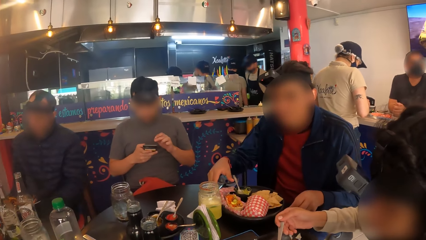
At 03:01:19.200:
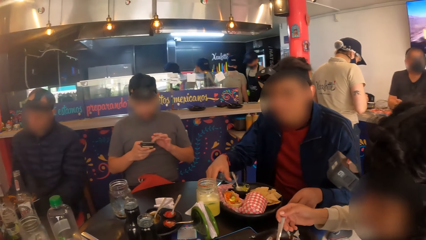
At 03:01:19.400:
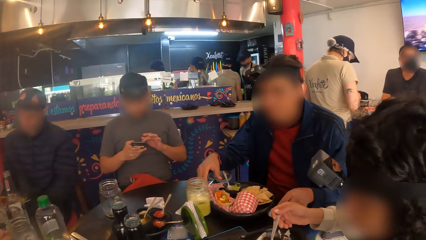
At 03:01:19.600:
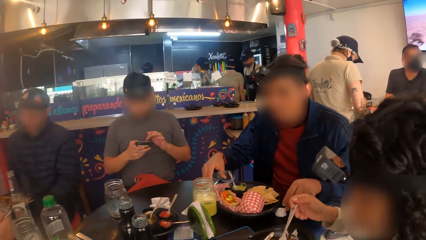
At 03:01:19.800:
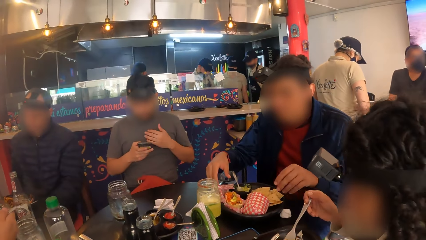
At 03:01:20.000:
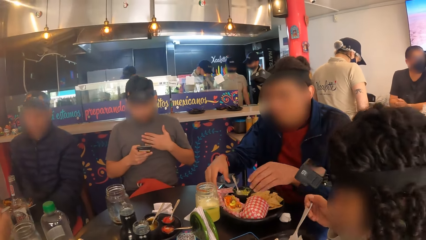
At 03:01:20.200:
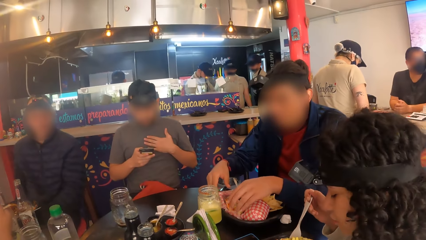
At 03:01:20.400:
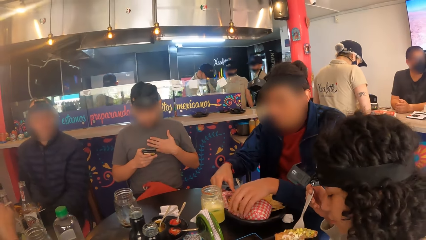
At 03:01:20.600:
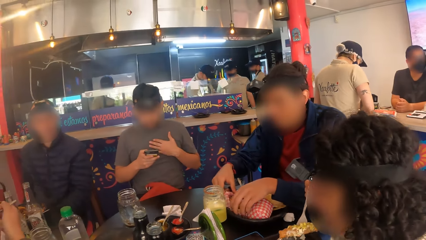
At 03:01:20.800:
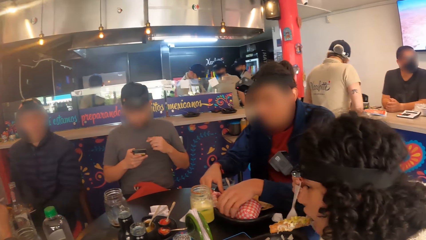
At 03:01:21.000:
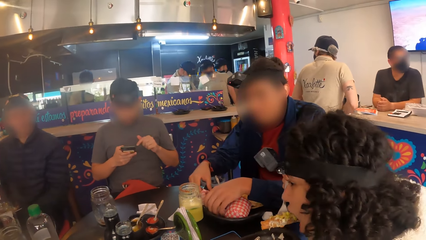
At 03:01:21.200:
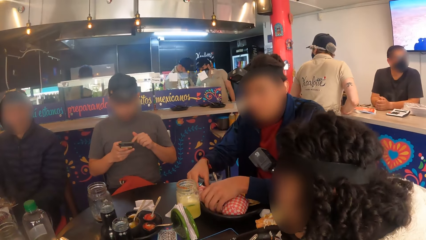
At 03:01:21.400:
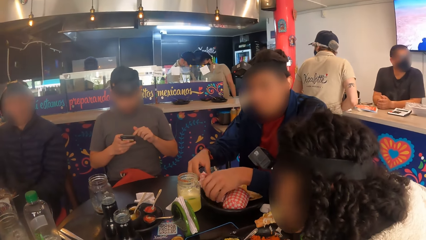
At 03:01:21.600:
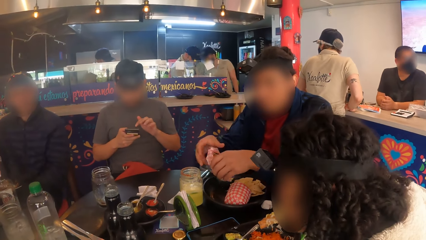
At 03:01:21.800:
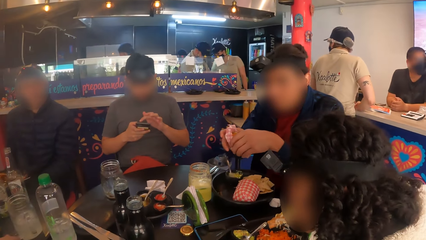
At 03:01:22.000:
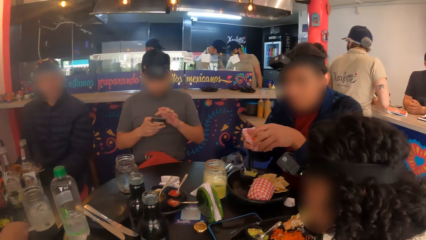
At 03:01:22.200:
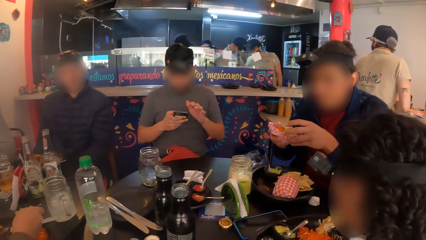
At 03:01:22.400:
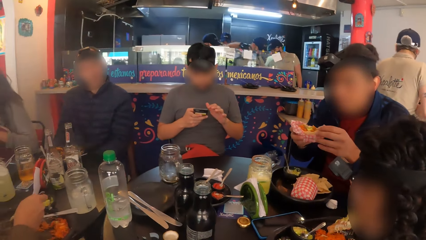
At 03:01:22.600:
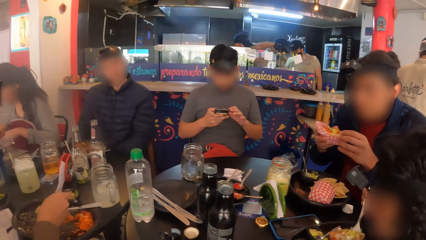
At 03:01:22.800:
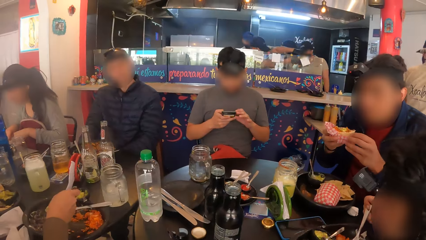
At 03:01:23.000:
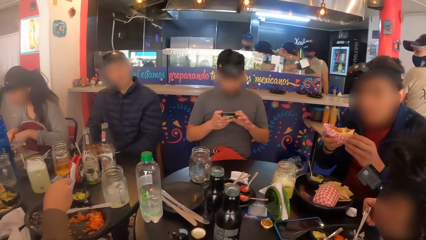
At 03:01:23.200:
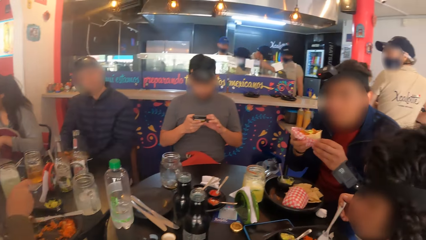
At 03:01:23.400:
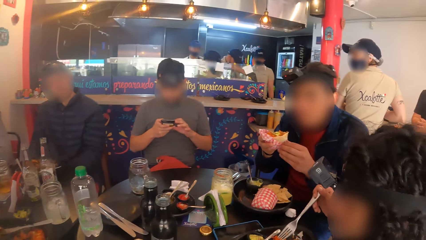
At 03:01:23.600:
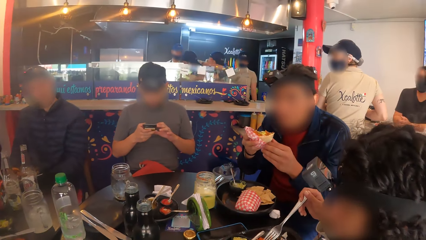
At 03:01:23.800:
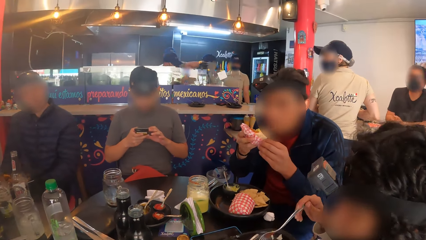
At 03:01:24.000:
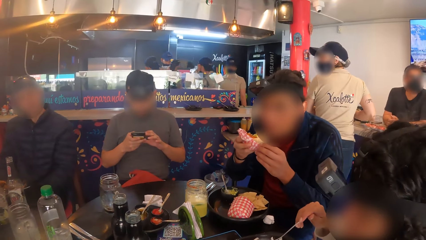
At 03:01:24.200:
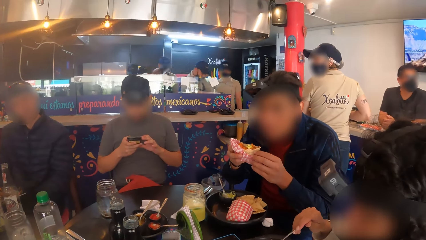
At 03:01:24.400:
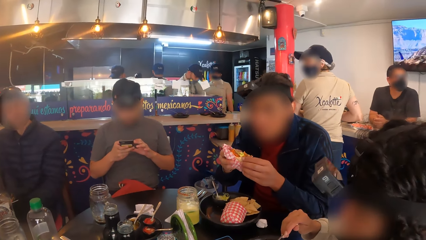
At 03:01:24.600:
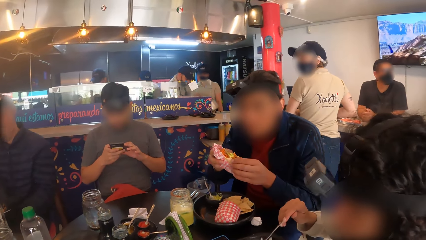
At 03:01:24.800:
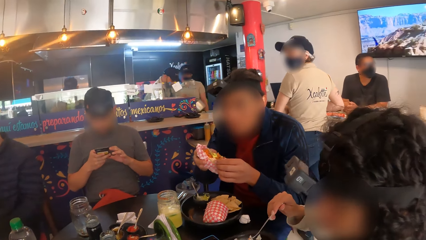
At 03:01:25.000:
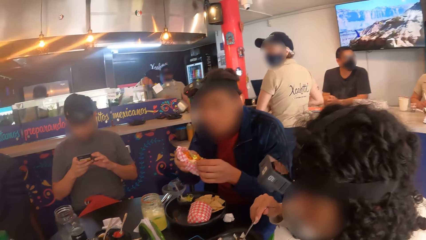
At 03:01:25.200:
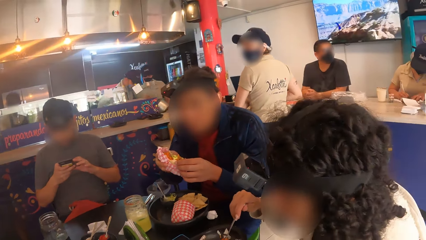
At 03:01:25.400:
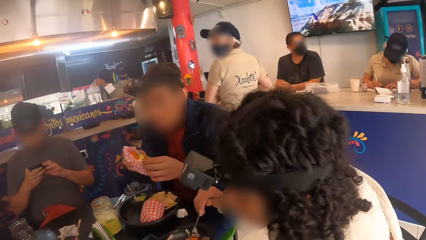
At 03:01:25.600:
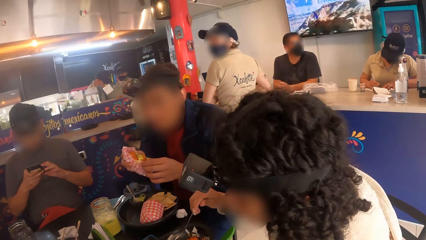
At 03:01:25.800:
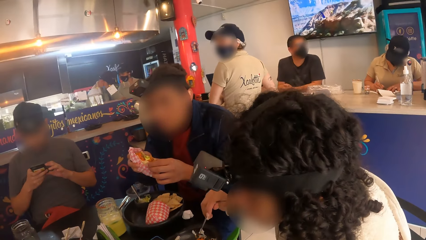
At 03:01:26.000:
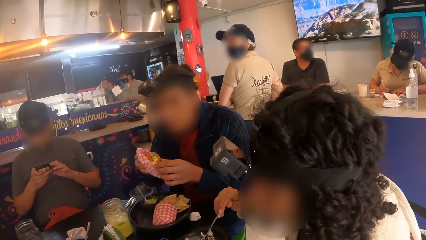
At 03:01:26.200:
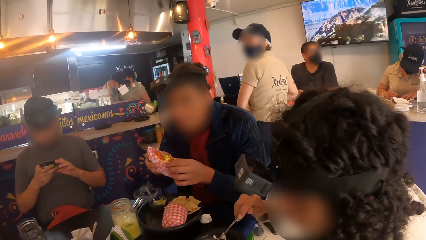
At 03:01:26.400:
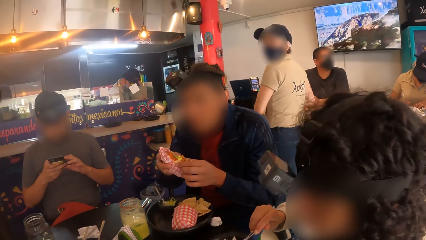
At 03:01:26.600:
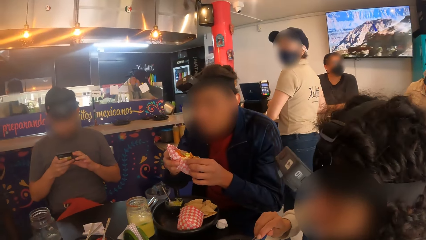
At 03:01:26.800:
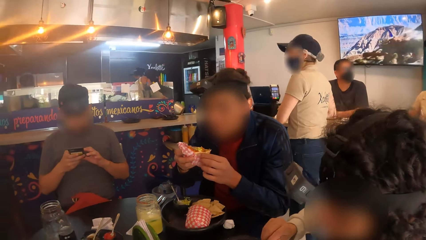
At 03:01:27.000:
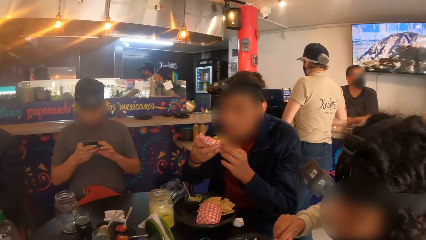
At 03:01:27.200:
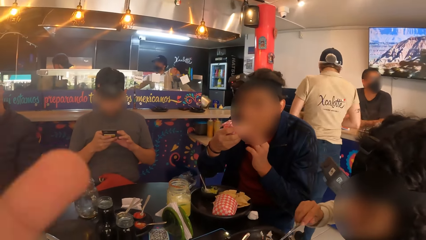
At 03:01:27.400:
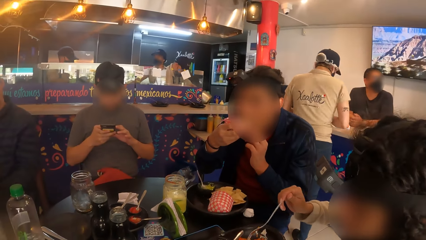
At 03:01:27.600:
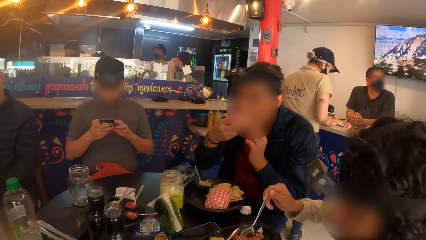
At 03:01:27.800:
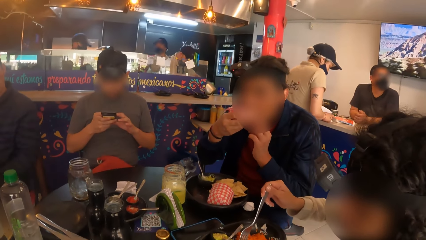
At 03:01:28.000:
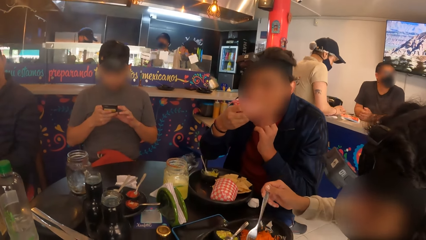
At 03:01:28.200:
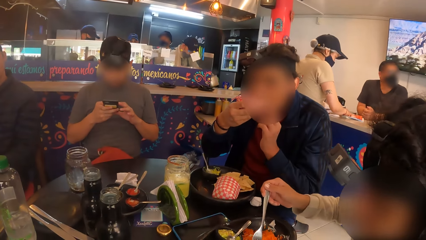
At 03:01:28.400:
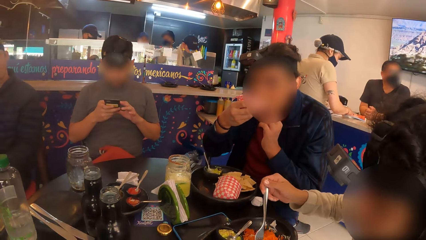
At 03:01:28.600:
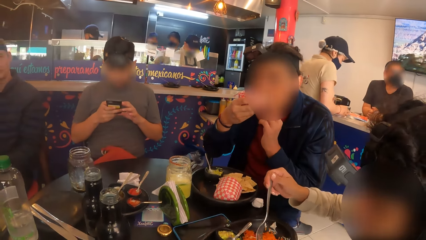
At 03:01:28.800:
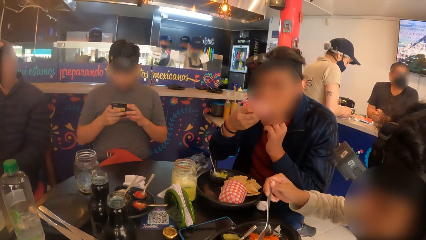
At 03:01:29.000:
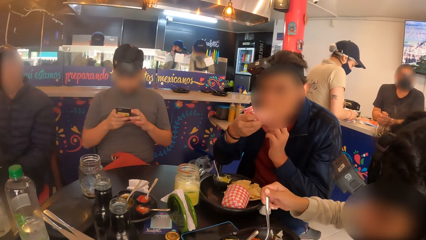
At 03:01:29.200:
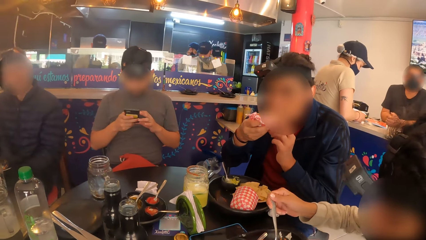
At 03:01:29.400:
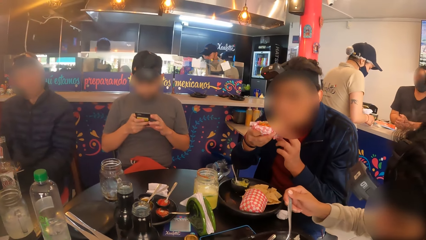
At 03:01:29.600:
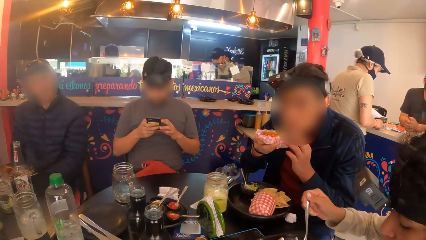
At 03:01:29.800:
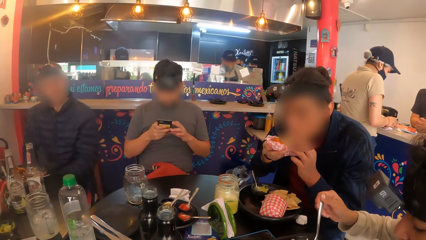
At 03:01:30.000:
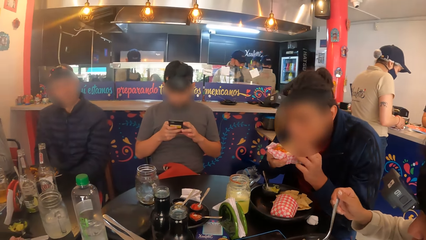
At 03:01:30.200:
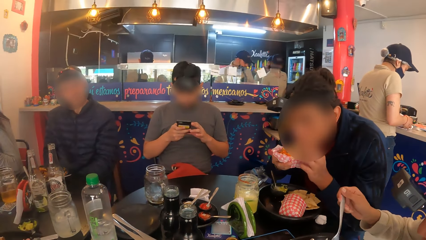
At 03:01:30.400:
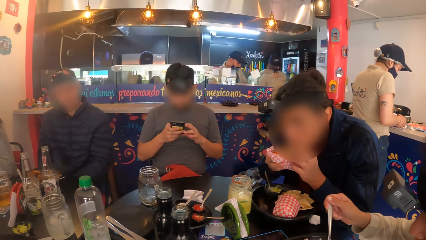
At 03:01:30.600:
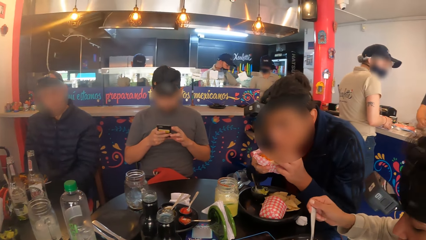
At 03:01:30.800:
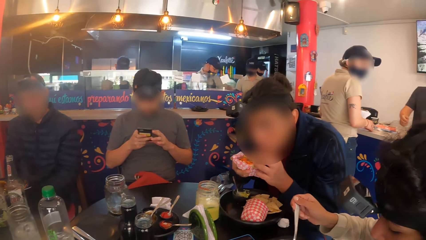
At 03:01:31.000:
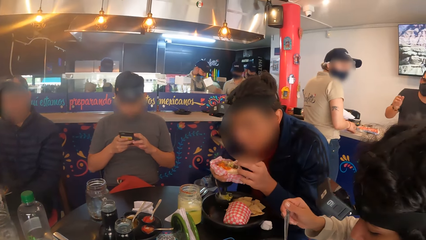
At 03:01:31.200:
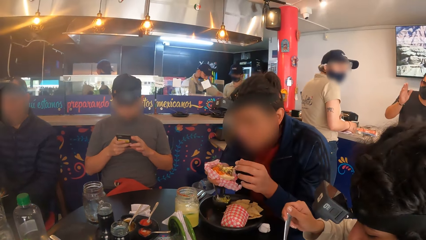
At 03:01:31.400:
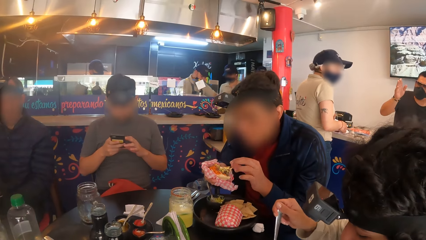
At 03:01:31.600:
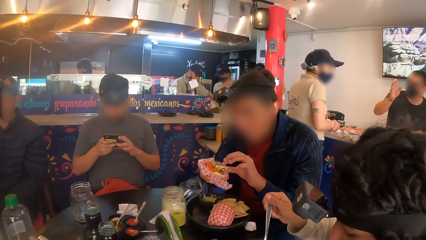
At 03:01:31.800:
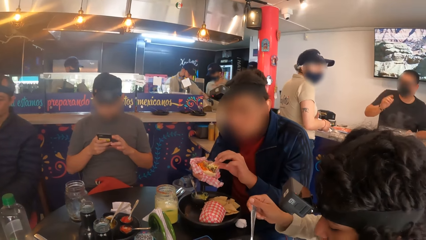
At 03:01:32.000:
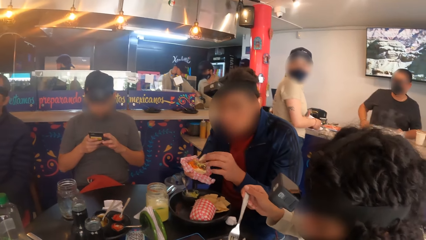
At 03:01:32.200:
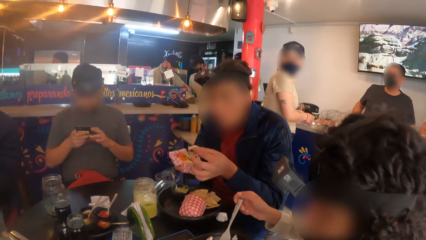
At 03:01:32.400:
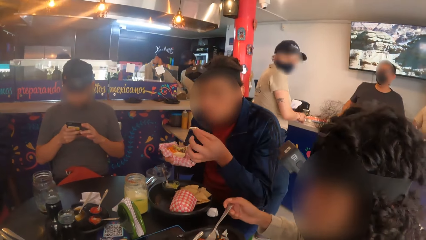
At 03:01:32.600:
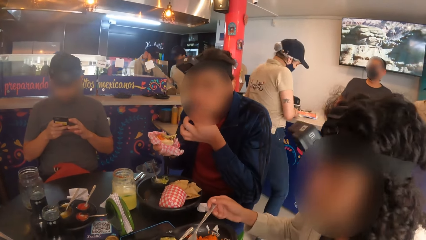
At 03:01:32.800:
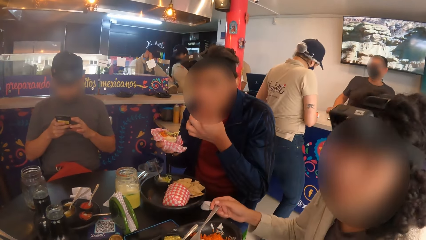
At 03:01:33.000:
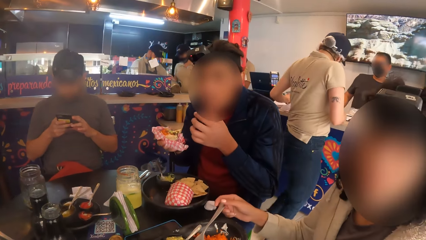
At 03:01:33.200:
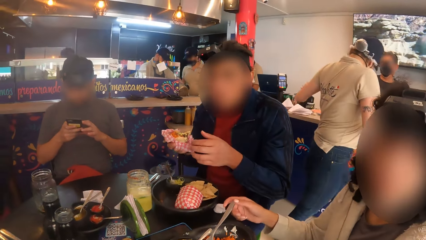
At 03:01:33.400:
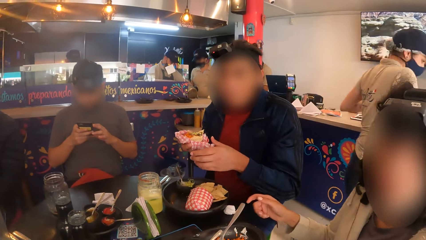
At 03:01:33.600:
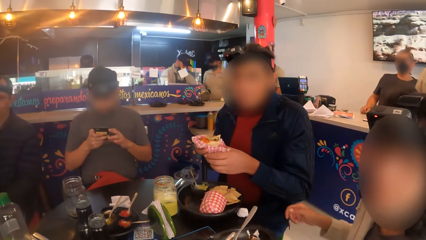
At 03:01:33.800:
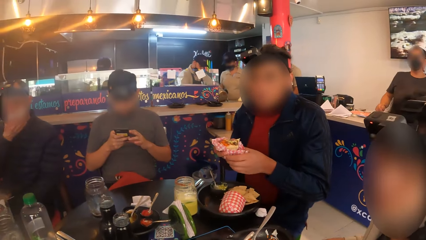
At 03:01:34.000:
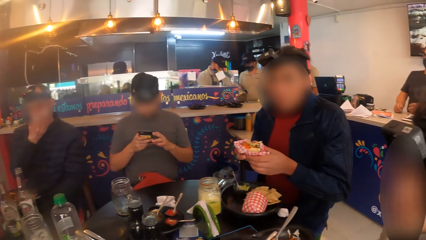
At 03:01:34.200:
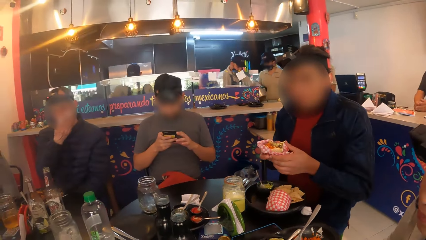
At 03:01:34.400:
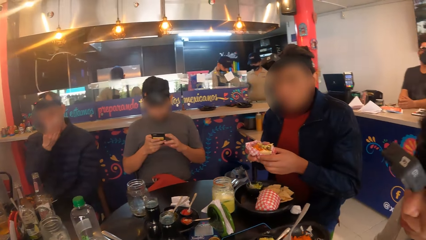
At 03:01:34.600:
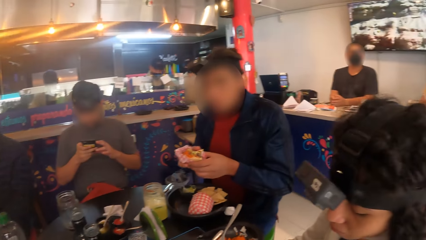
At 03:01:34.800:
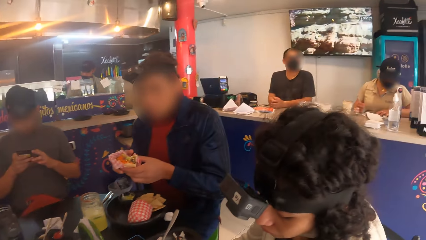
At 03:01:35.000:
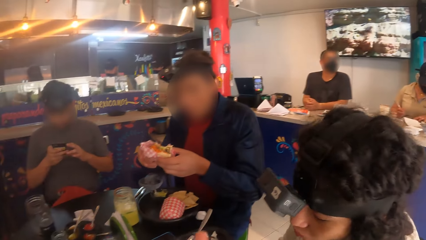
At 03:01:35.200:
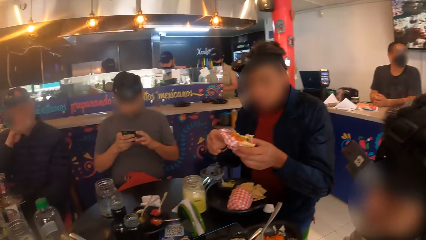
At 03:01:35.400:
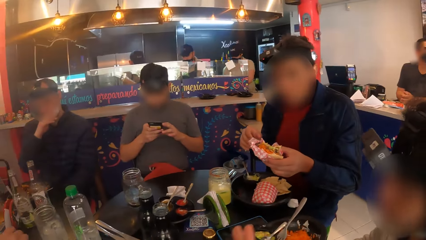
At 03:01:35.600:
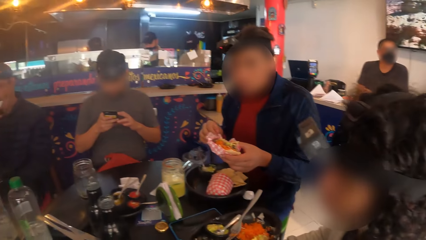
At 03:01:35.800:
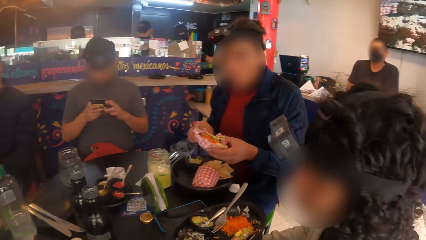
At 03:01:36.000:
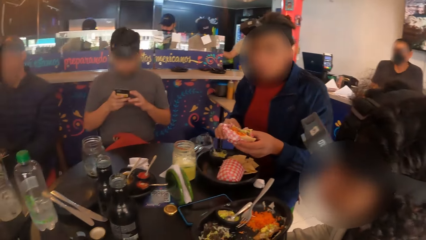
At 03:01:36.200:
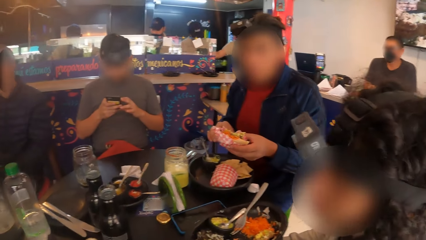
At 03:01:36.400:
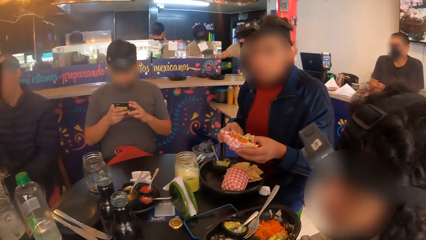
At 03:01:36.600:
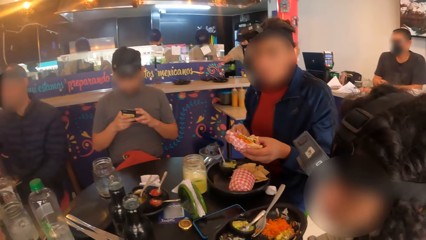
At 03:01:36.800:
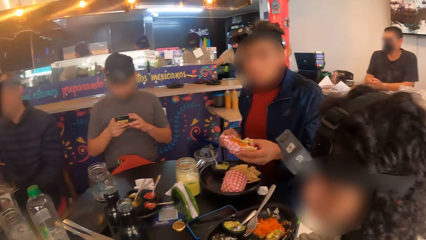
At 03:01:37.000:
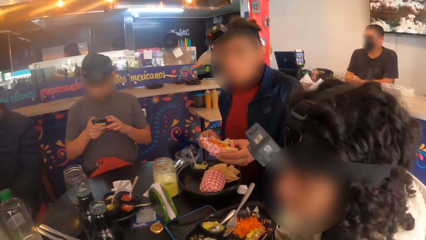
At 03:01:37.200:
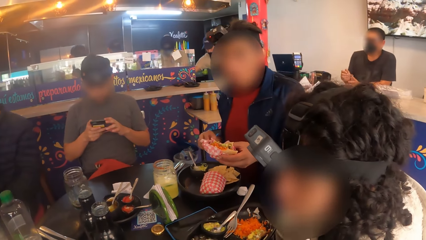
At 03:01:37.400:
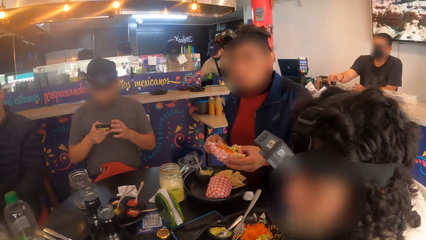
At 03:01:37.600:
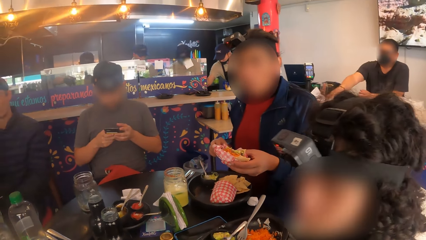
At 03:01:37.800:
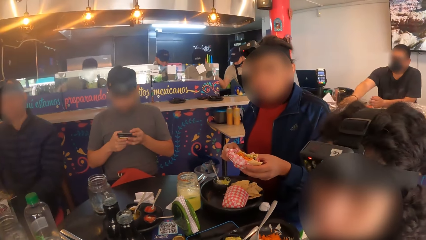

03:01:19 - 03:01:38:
A lady eats food. A man carries the taco with both hands from the plate. The man eats food. The camera wearer looks around. The man eats from the taco.
